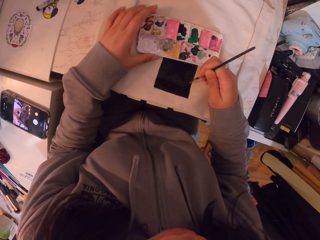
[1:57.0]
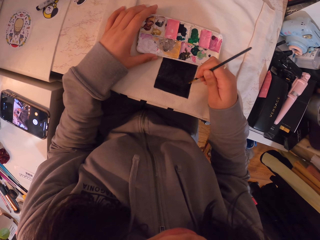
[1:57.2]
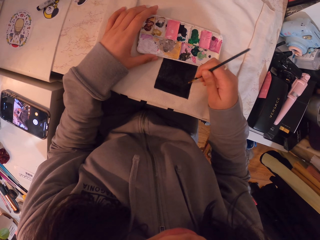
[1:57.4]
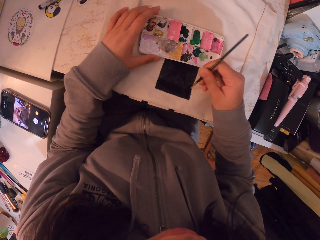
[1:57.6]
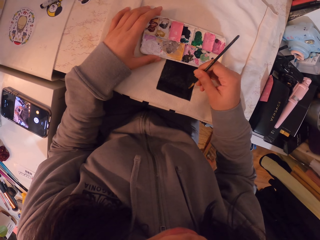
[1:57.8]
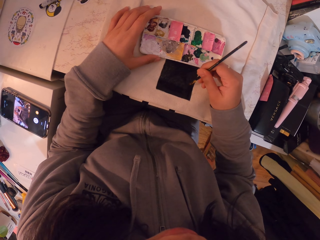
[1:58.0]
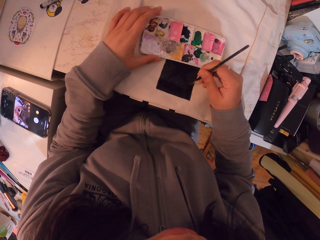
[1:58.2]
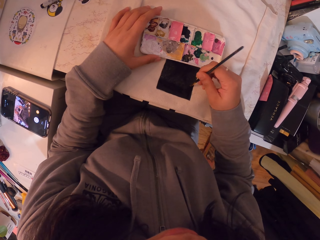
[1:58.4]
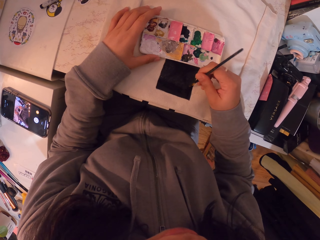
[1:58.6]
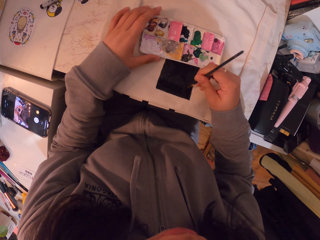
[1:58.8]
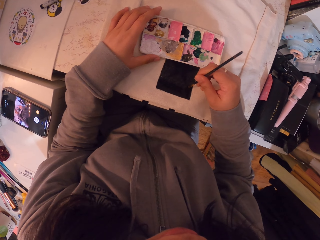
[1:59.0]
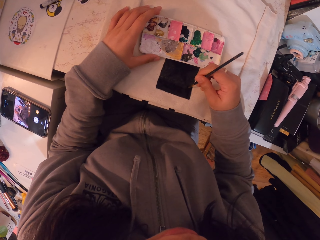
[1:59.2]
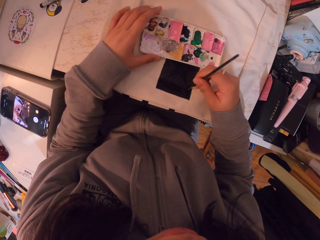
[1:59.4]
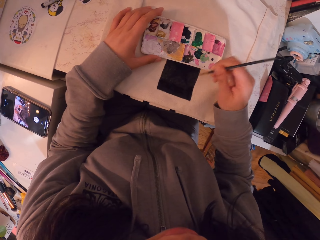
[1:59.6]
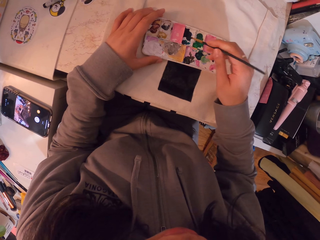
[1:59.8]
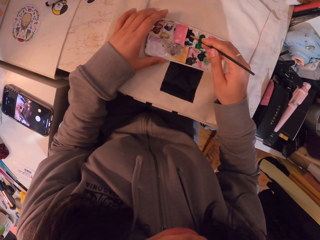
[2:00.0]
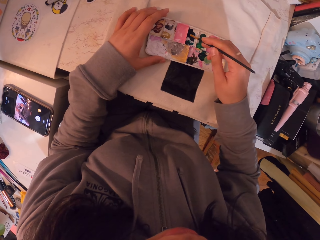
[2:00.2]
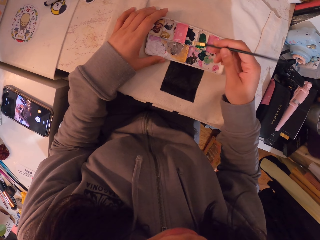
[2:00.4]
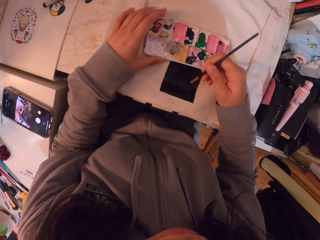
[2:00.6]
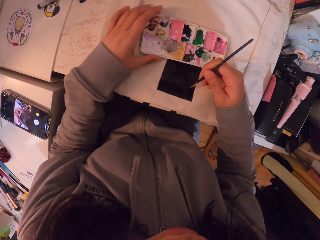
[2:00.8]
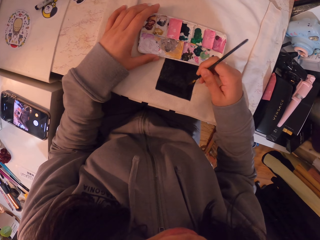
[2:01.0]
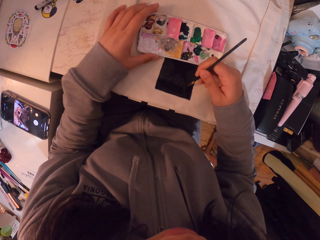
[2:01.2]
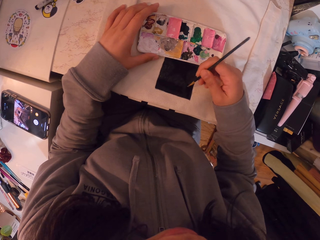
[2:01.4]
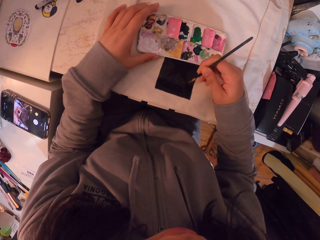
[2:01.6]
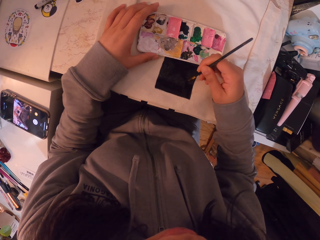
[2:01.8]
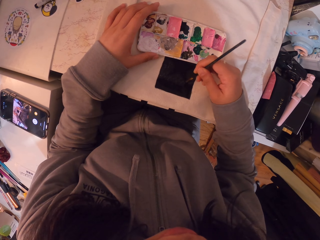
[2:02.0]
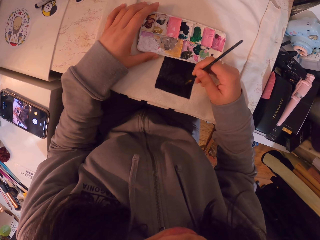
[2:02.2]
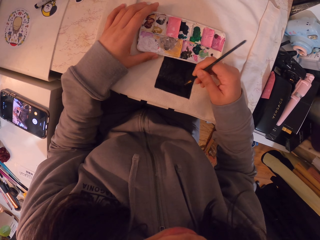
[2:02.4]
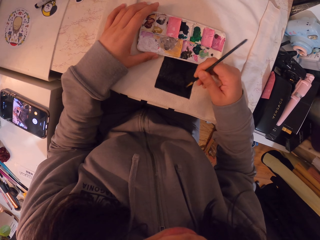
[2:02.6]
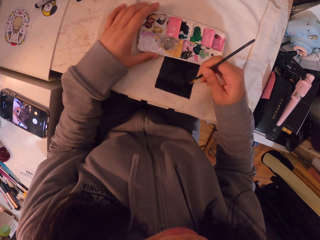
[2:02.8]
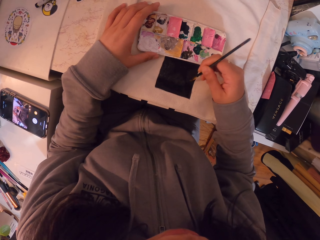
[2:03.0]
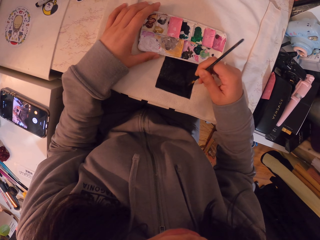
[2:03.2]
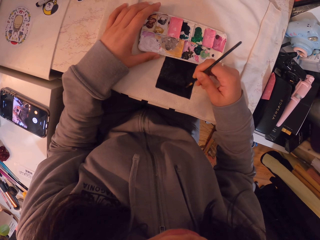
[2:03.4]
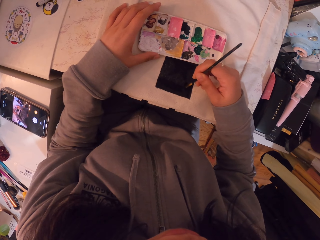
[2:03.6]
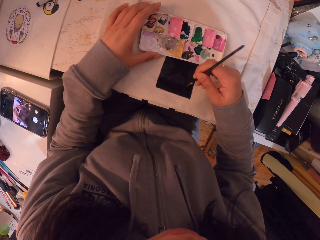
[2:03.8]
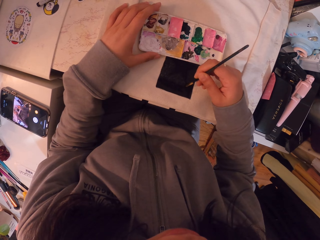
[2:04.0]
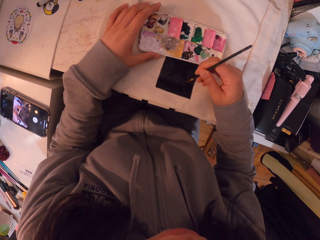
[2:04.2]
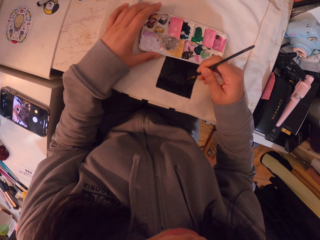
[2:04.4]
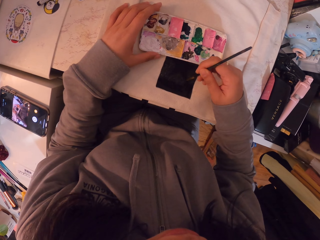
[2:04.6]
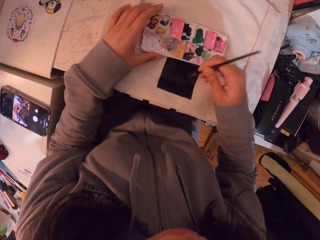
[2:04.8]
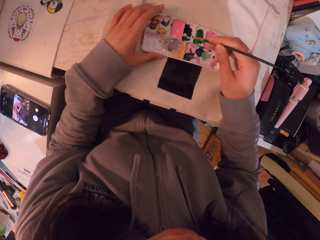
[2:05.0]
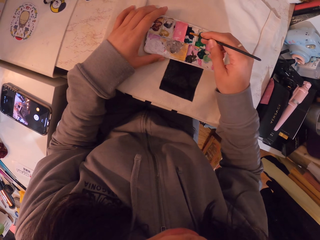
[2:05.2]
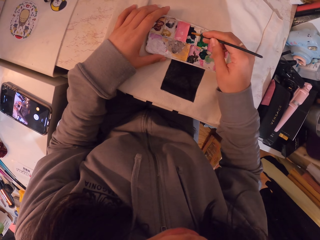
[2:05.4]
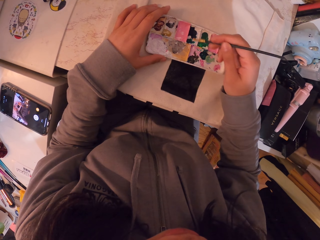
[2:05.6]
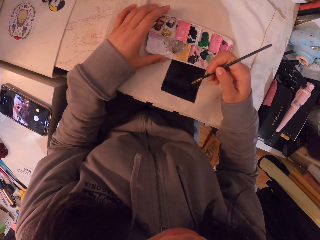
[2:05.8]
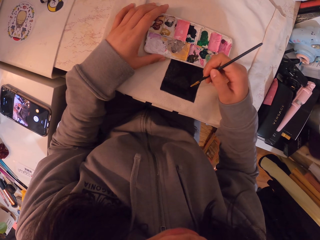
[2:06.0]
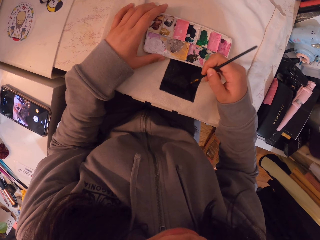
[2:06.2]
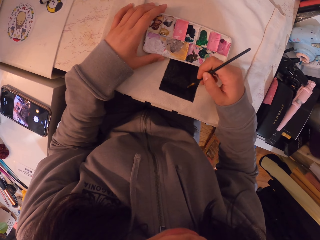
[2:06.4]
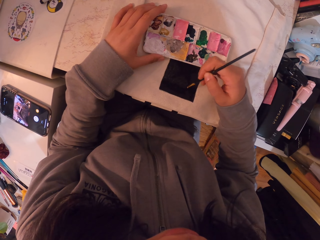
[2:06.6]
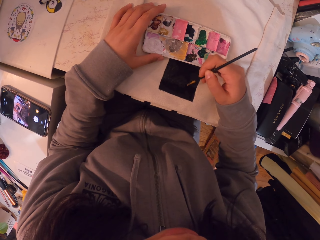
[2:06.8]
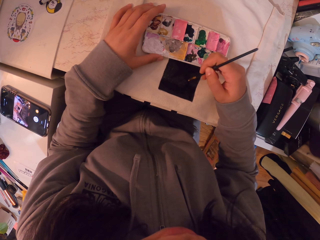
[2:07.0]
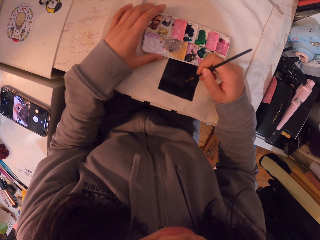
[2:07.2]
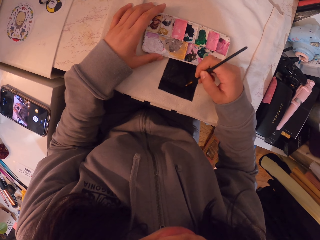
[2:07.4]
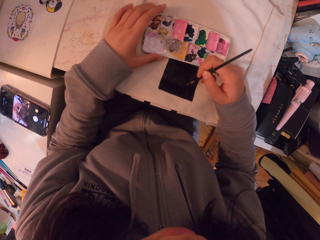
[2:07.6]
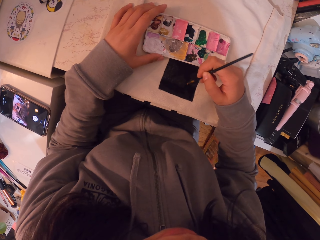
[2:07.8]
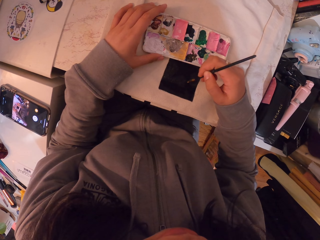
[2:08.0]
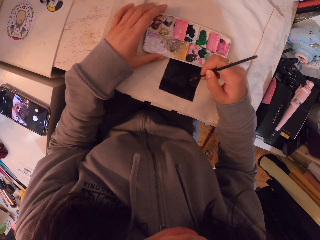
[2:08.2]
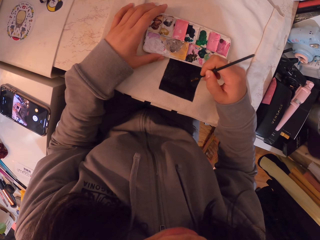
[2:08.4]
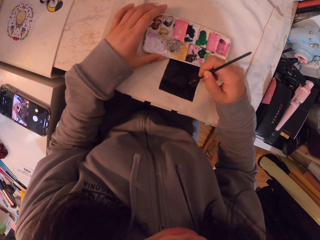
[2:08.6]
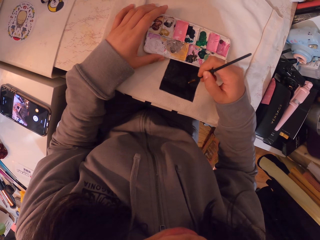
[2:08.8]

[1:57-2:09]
The camera wearer moves her hand. She dips the brush in the ink. She moves her hand. She paints on the canvas bag. She moves her hand. She dips the brush in the ink. She moves her hand. She paints on the canvas bag.

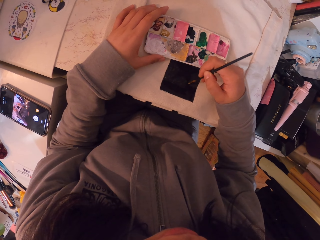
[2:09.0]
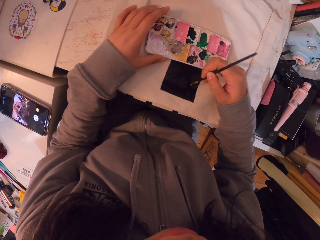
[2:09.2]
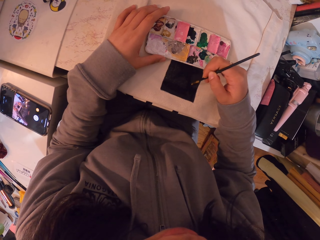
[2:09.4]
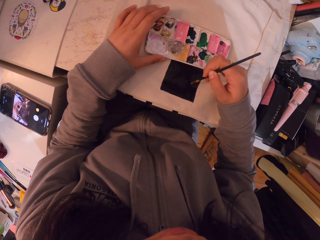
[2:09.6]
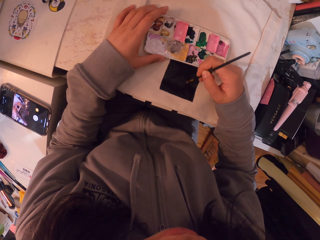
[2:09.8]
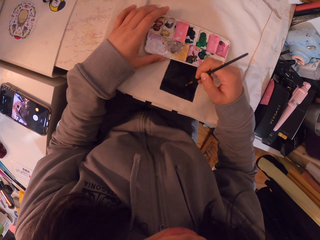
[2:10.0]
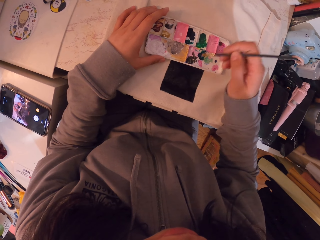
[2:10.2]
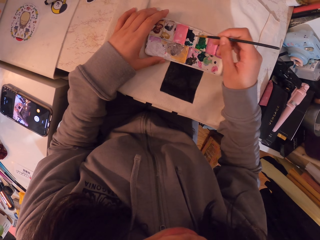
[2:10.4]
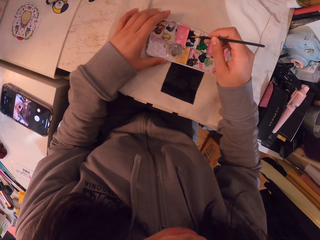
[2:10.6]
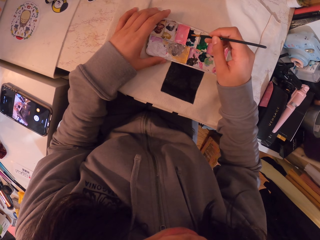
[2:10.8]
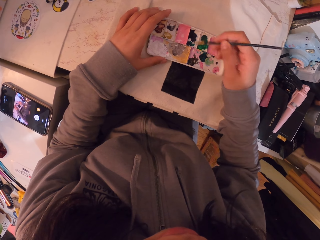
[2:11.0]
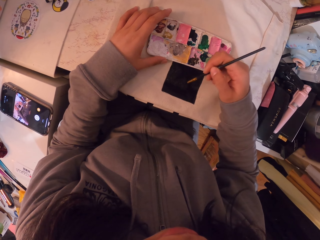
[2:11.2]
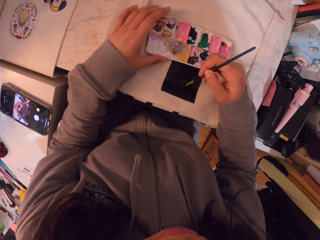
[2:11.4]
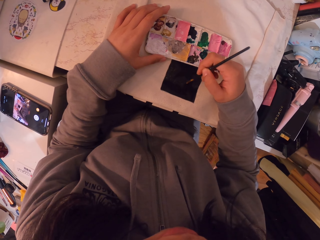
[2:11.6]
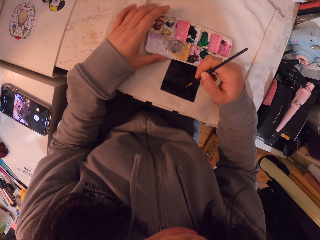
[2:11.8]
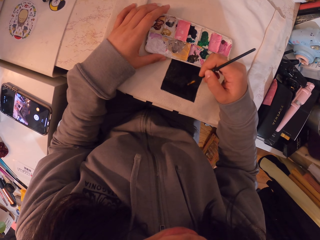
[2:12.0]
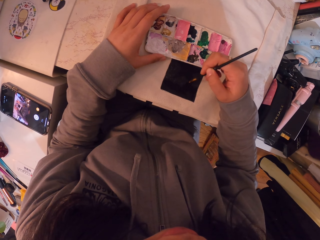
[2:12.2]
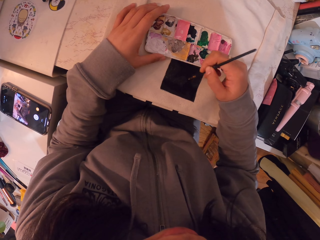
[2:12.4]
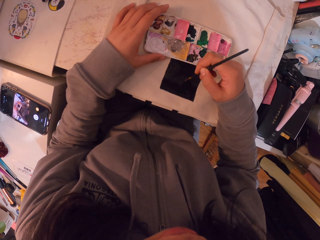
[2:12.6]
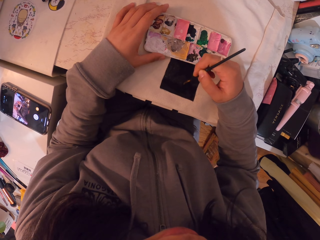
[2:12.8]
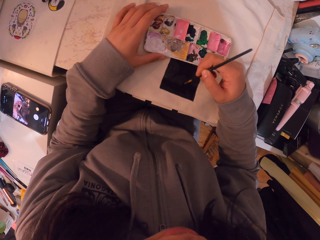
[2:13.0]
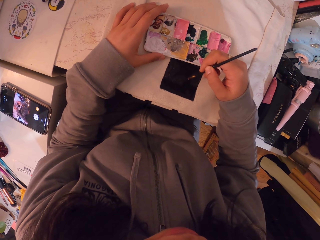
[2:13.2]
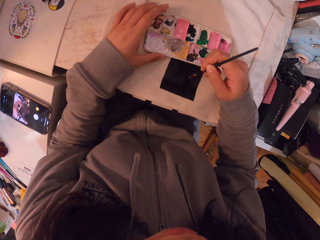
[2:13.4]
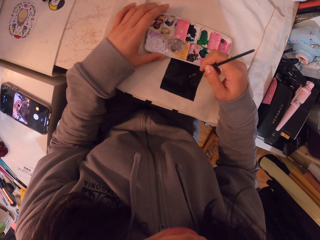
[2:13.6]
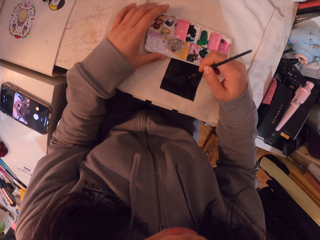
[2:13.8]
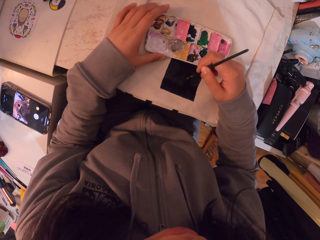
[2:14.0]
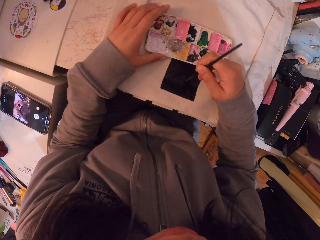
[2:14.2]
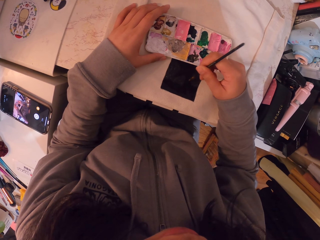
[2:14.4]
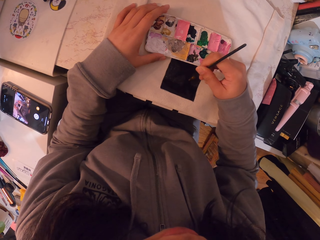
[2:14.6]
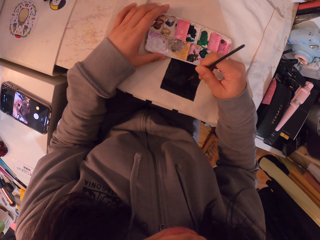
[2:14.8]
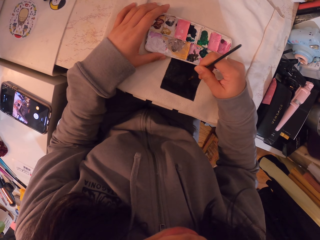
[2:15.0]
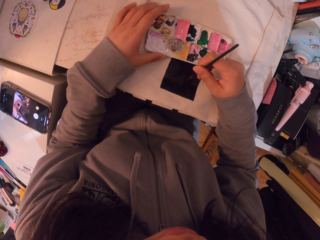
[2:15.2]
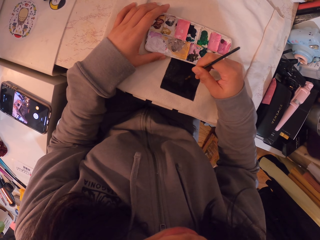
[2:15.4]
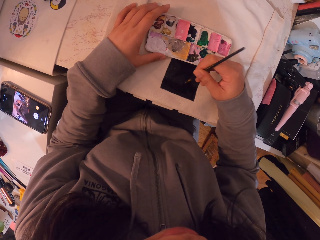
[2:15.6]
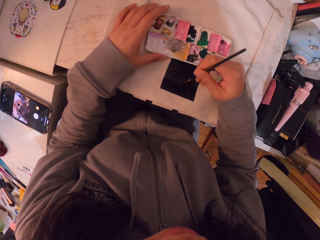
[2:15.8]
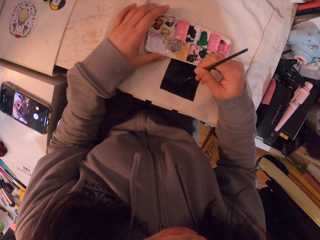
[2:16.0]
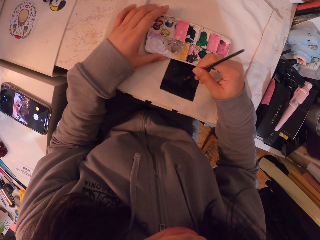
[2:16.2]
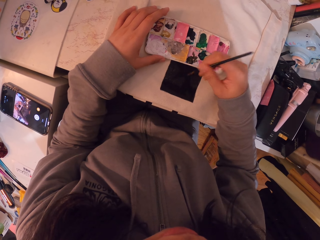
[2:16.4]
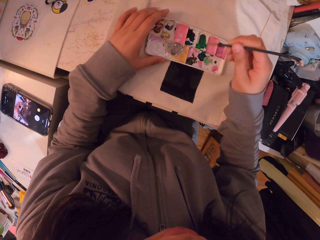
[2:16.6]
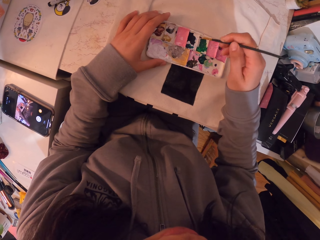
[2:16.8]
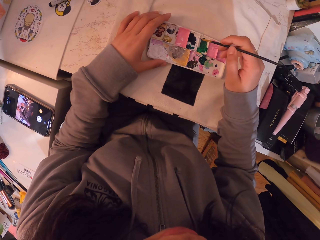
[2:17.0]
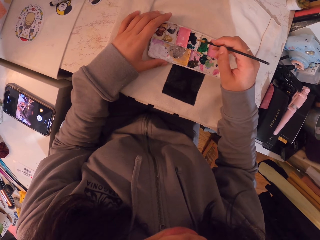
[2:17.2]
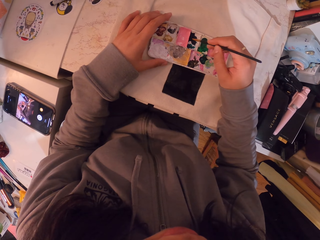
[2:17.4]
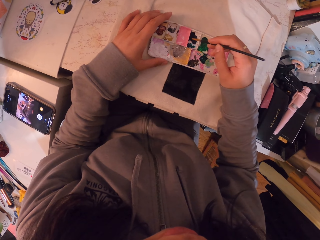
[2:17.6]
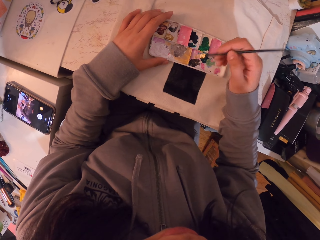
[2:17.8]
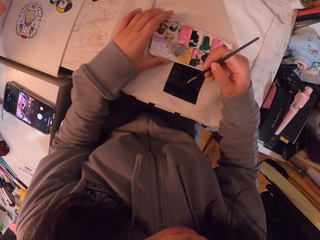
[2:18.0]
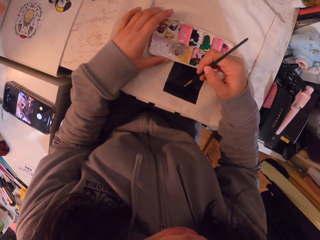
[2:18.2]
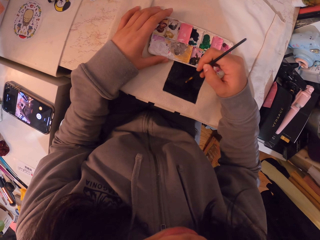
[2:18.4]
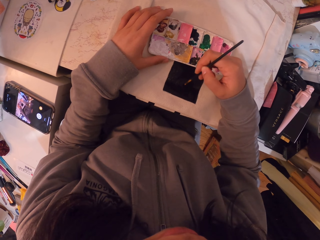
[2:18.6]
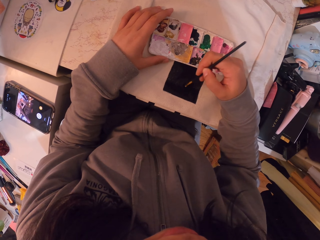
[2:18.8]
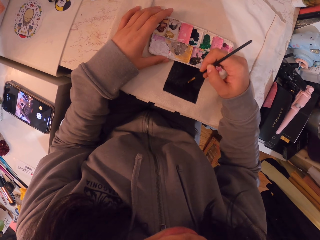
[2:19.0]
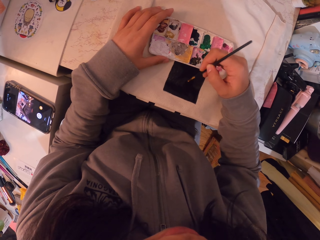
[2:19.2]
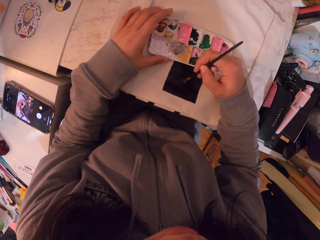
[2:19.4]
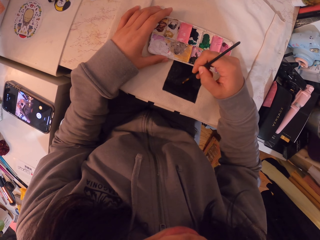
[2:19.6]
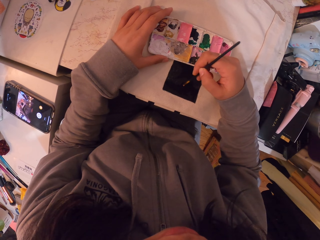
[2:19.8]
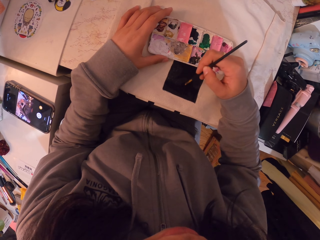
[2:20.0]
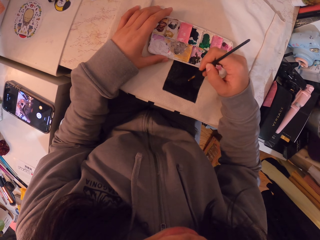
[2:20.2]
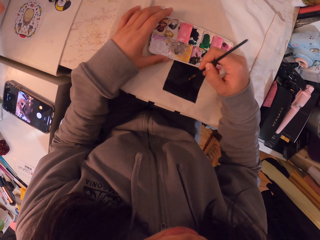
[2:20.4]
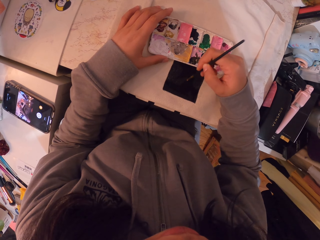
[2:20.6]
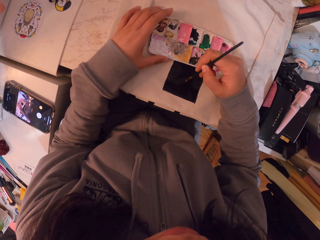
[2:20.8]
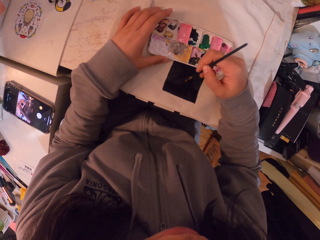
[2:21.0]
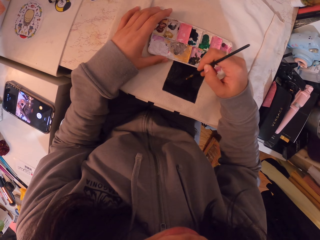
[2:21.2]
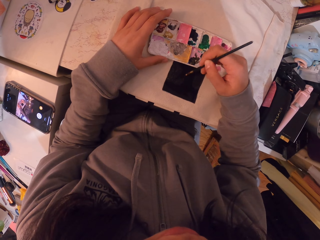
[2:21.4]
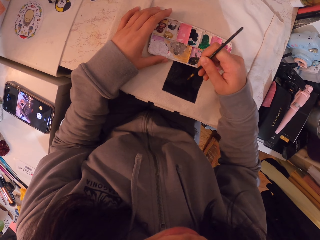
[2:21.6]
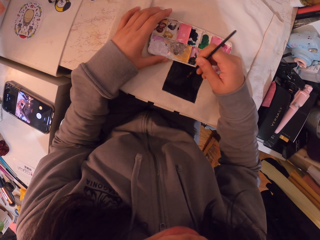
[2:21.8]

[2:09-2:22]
The camera wearer moves her hand. She dips the brush in the ink. She moves her hand. She paints on the canvas bag. She moves her hand. She dips the brush in the ink. She moves her hand. She paints on the canvas bag.
